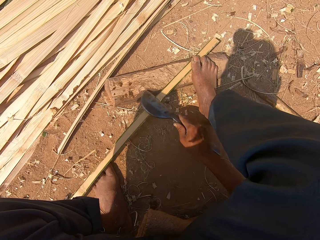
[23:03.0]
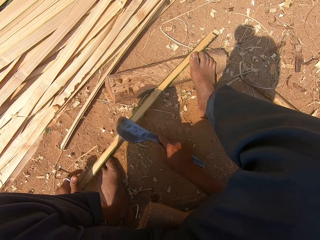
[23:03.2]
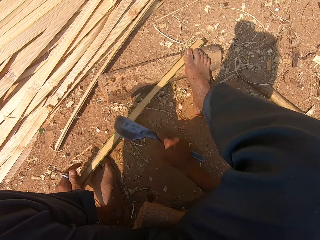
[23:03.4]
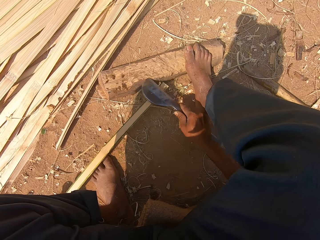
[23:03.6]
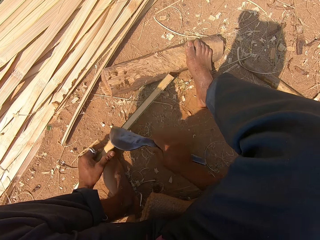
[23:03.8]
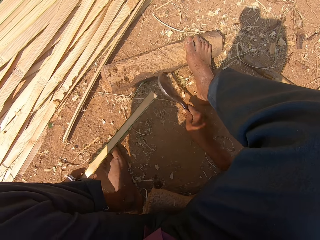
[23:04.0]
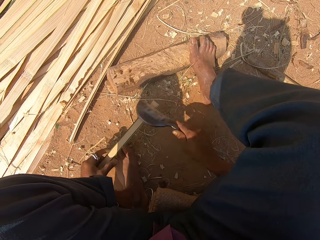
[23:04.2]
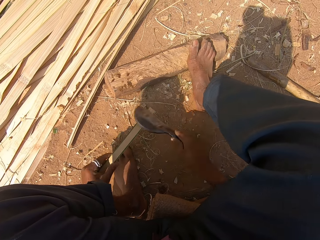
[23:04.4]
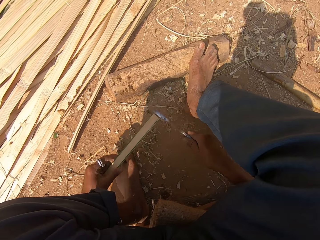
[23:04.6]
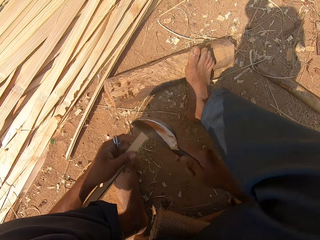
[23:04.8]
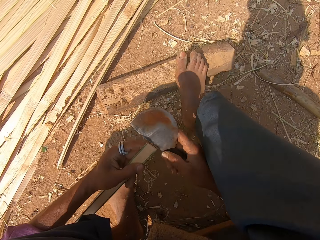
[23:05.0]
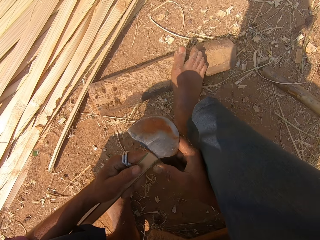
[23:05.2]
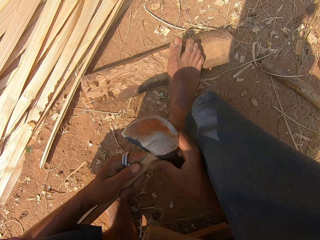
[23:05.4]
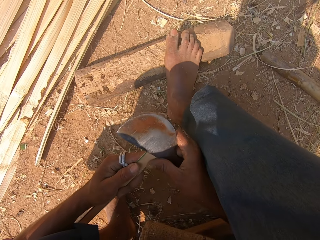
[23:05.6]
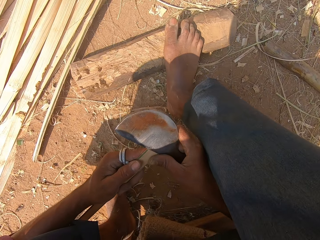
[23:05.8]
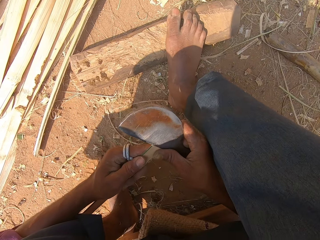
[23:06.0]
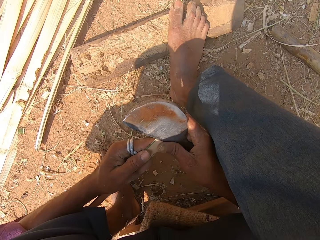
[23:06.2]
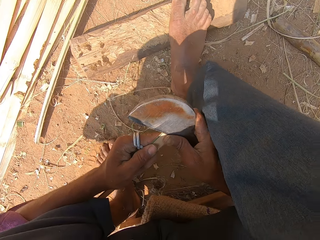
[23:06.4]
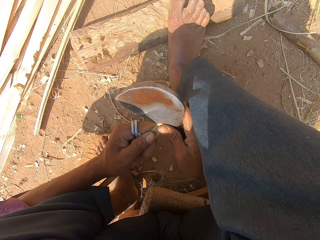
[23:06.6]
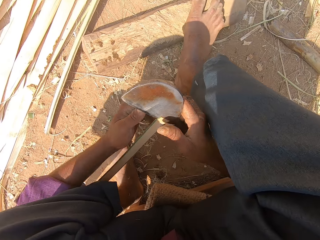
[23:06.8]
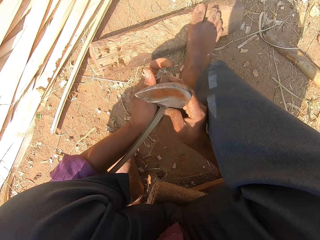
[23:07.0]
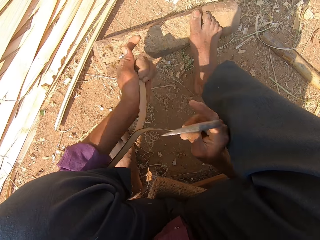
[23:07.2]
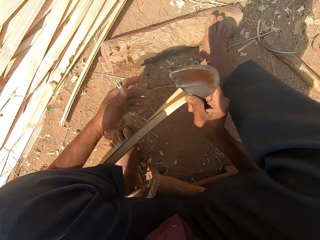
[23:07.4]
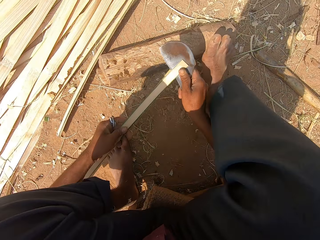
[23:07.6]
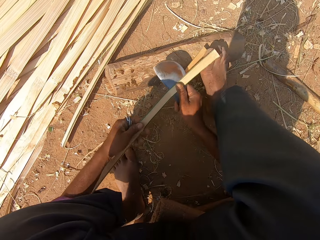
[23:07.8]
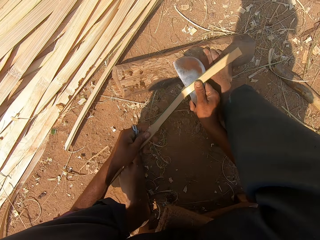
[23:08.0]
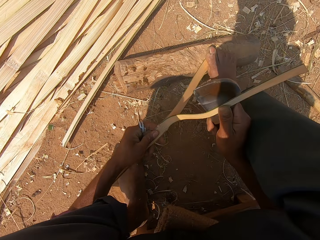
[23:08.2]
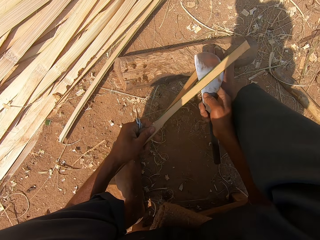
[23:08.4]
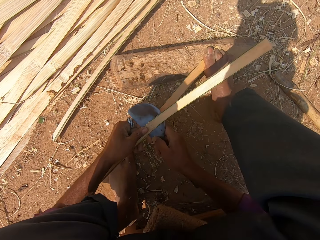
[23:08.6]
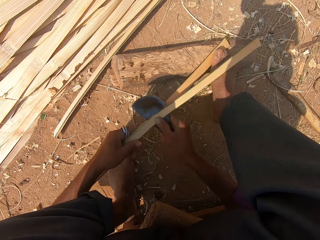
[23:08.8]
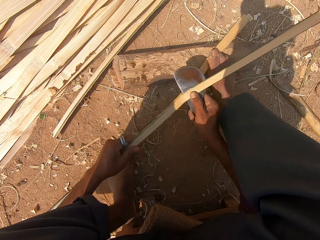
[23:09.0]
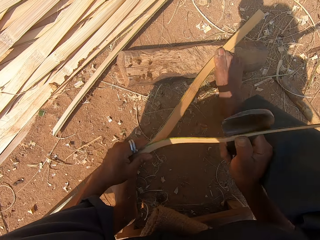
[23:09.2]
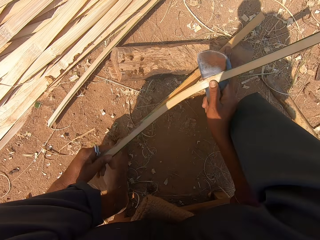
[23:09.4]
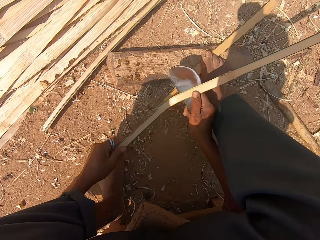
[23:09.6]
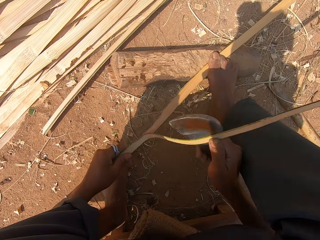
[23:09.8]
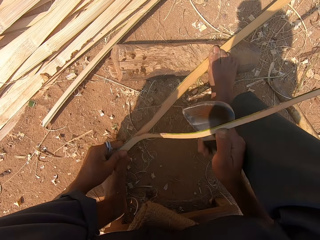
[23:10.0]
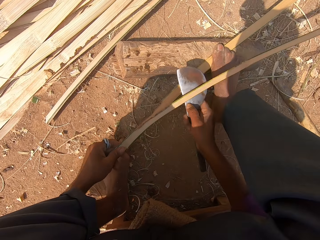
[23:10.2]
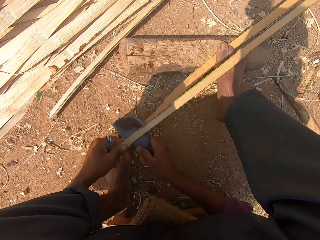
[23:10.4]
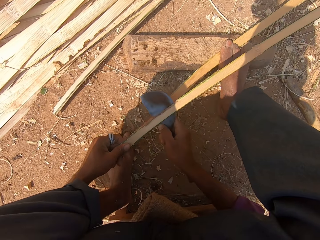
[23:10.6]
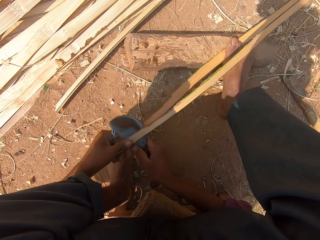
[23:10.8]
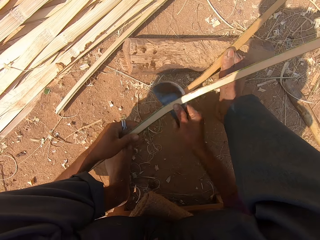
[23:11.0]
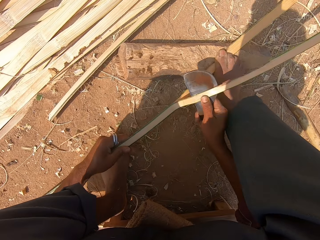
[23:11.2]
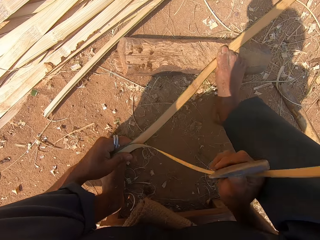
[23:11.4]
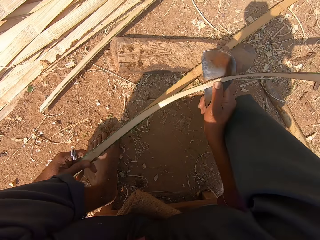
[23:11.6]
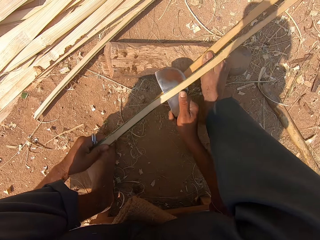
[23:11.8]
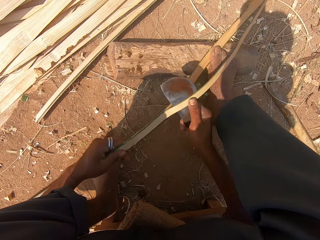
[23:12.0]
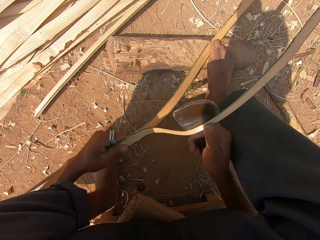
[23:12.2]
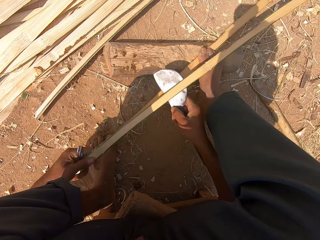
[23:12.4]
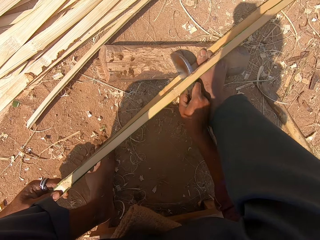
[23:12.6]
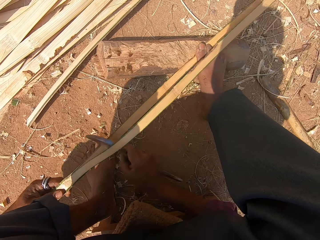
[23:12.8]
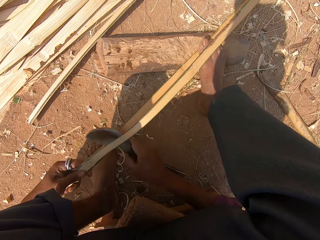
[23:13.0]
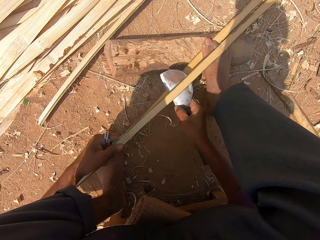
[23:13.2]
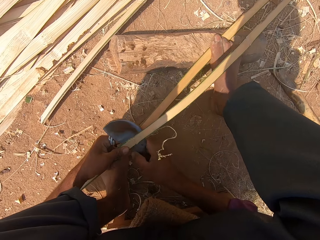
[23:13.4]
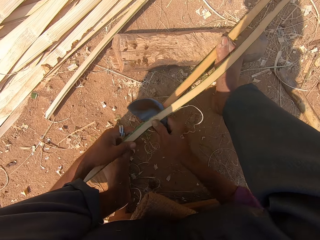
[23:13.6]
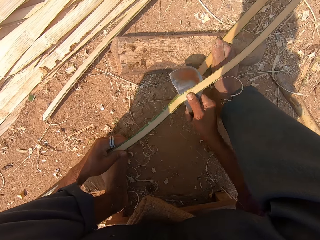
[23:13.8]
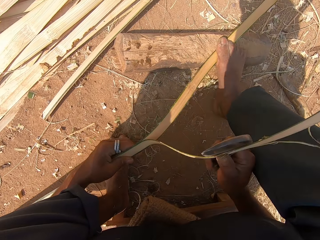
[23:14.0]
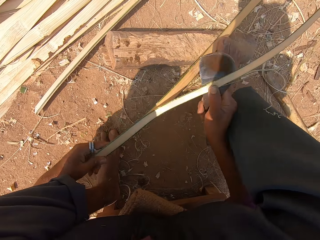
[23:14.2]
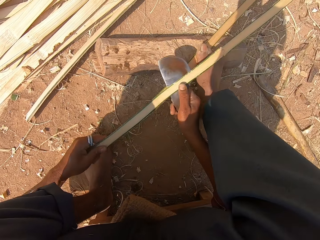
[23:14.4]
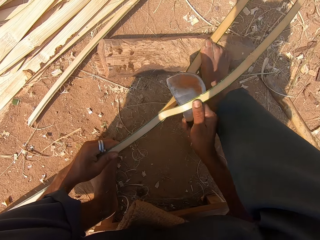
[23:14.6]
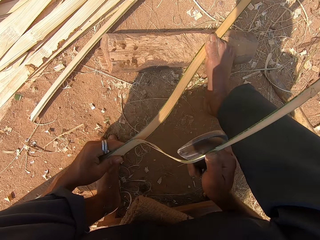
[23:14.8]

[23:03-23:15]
The camera wearer divides a bamboo with a curved knife.

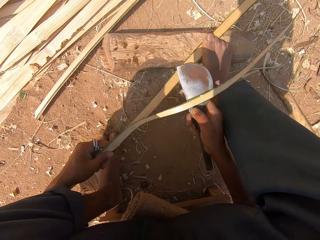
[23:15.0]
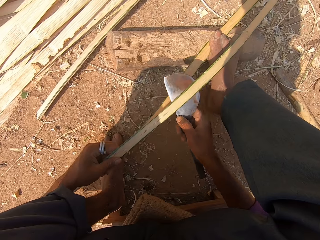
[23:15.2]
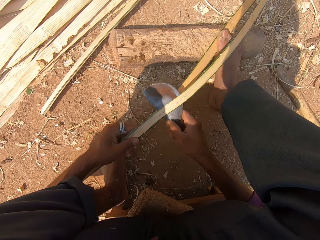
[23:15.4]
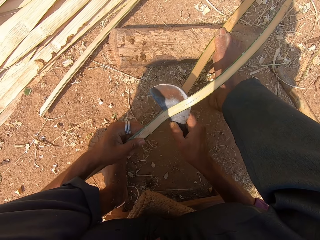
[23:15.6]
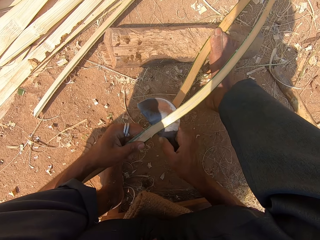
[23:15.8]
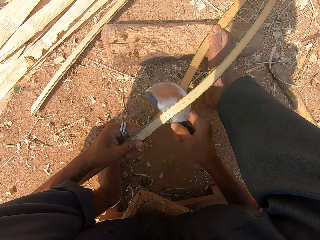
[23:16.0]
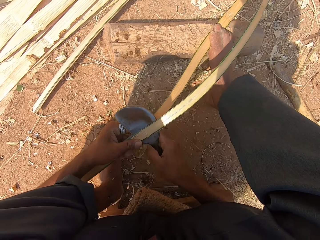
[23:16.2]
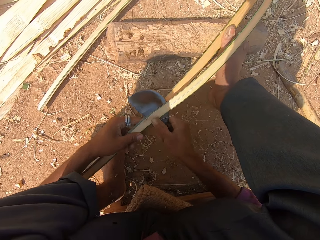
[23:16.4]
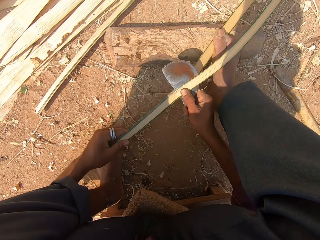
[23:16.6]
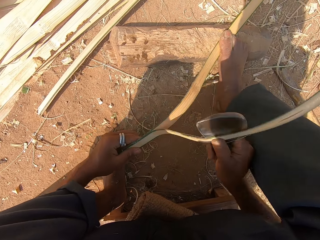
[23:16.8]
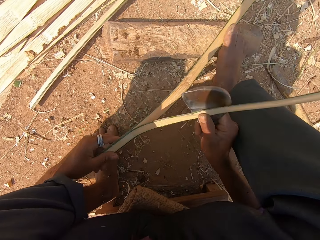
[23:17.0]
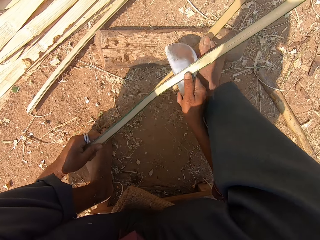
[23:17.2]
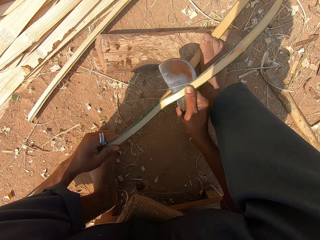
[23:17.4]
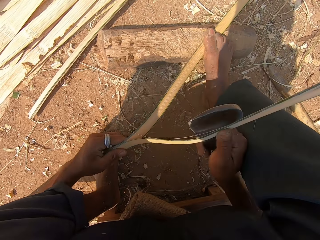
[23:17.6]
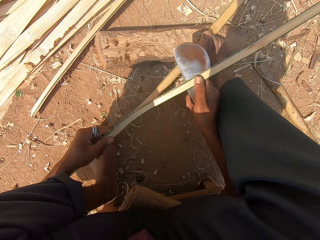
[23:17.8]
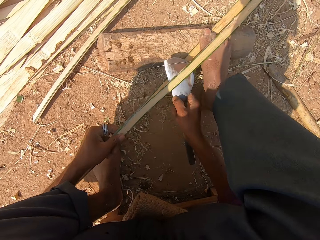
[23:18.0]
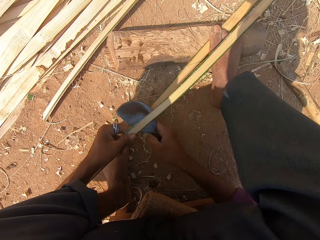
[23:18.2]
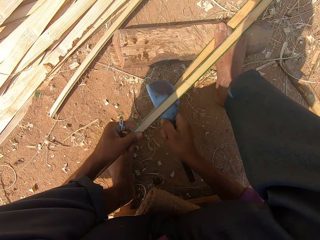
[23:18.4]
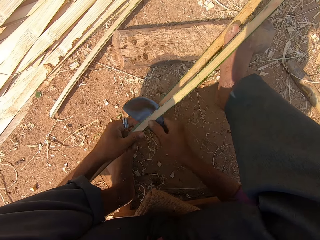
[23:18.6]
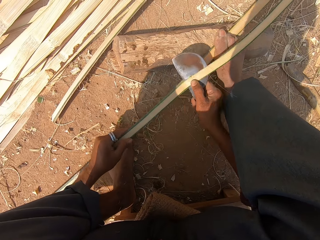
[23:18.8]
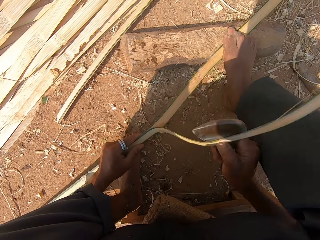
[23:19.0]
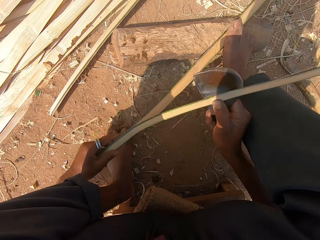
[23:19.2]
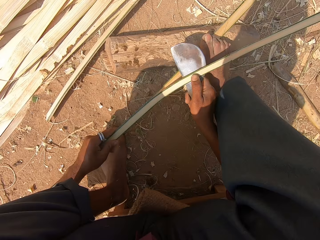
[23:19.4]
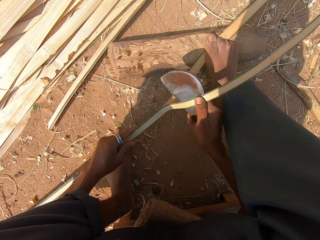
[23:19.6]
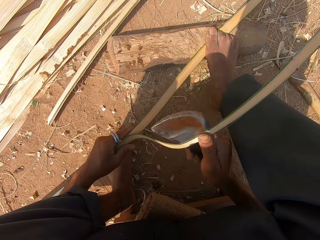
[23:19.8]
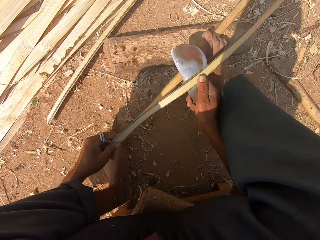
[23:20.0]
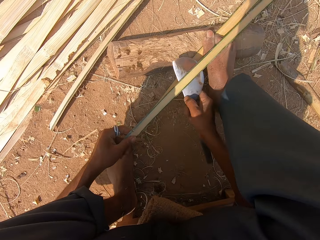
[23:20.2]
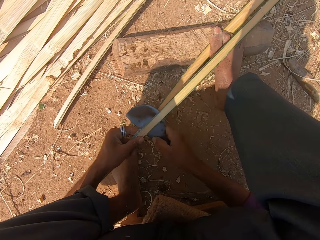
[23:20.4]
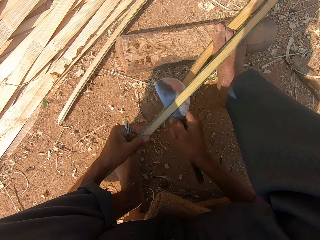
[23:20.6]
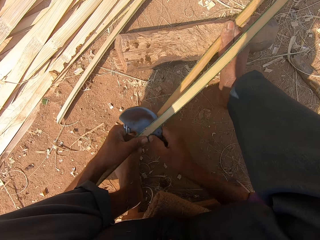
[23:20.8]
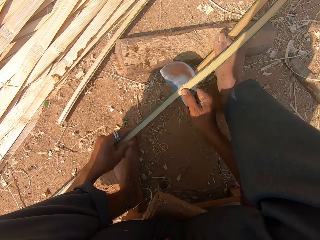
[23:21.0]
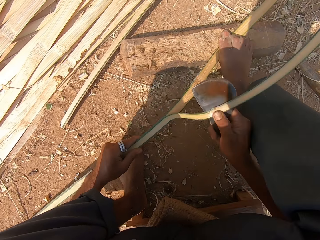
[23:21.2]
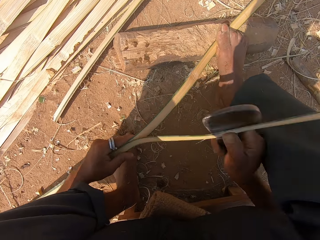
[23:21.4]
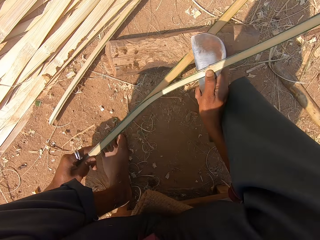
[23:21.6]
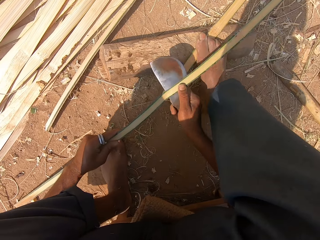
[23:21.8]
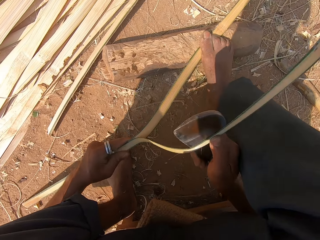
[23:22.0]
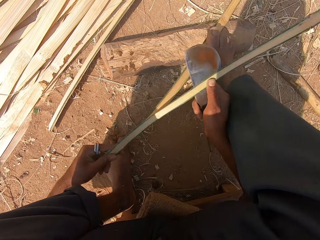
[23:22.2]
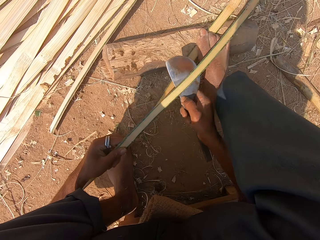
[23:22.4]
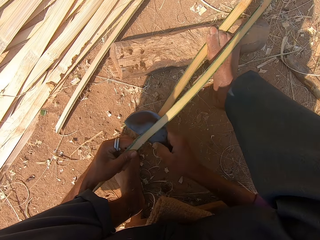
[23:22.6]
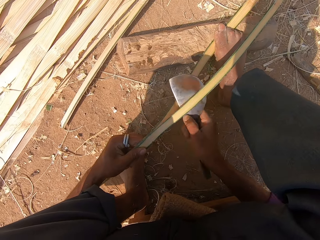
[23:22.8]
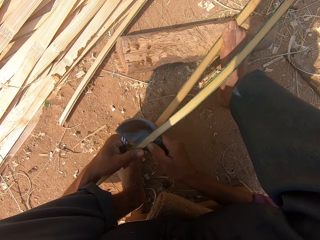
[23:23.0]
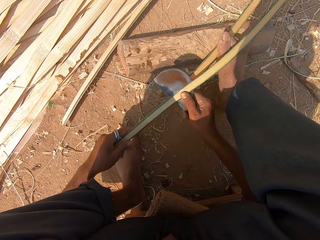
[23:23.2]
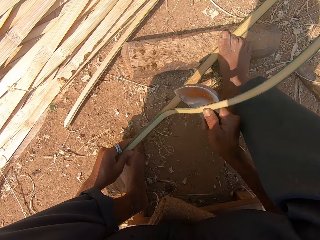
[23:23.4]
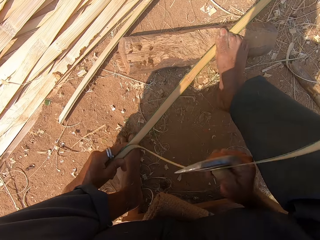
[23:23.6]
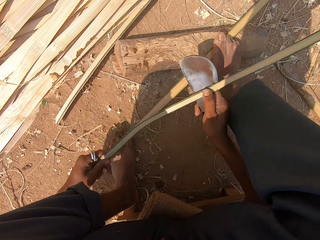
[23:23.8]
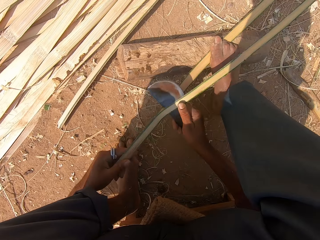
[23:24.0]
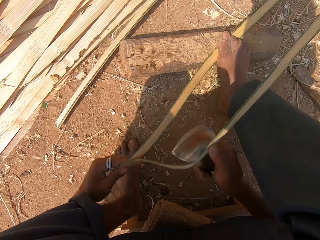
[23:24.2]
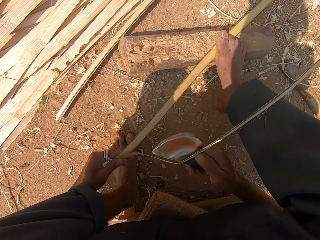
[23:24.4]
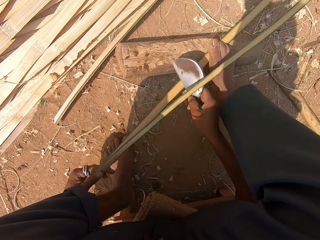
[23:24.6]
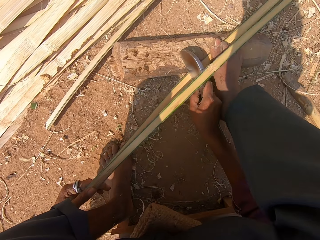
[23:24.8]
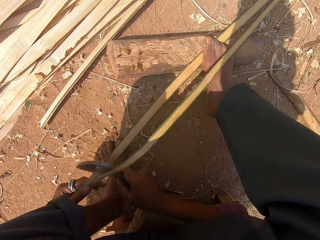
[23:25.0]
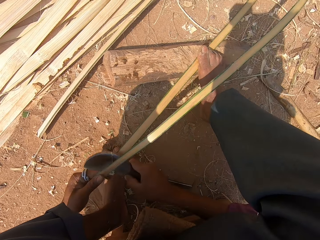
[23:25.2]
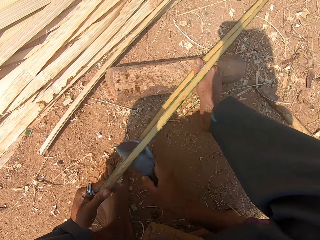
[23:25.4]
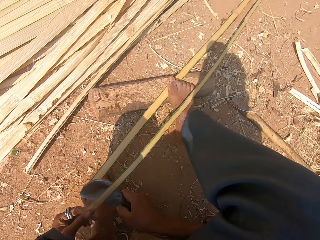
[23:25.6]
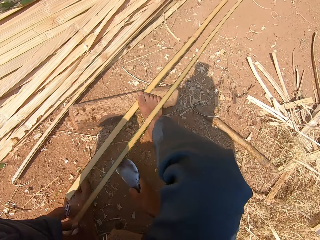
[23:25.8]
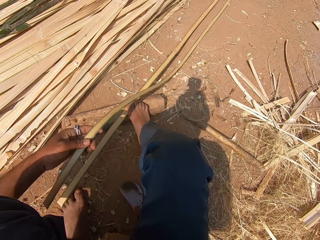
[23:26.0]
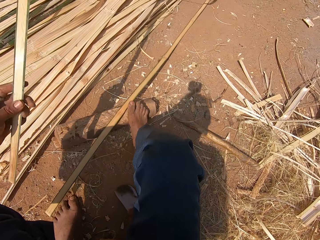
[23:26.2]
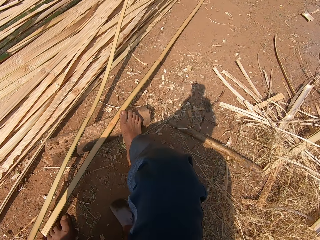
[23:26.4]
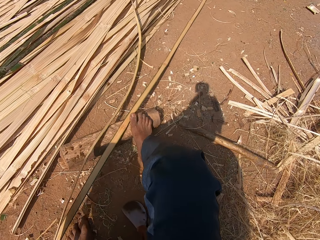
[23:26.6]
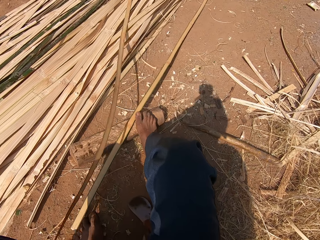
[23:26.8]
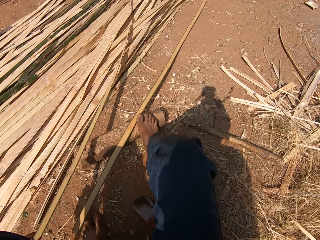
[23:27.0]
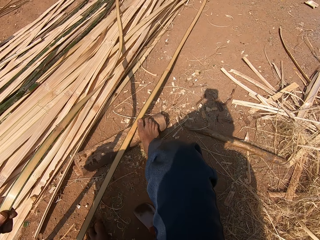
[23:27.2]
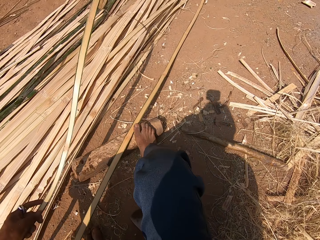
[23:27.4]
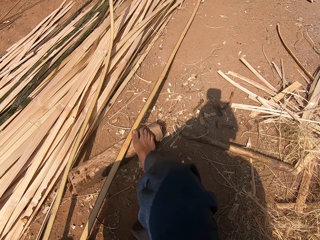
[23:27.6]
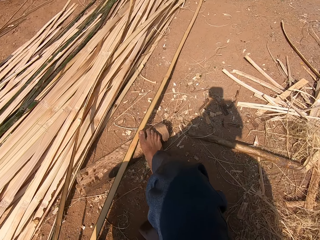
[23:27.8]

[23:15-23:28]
The camera wearer holds the piece of bamboo stick with his hands.
